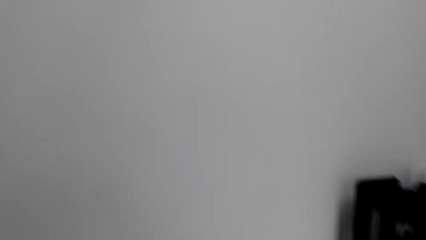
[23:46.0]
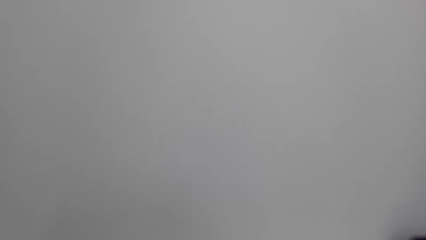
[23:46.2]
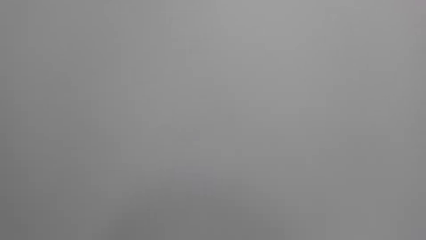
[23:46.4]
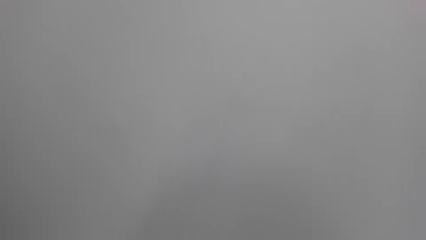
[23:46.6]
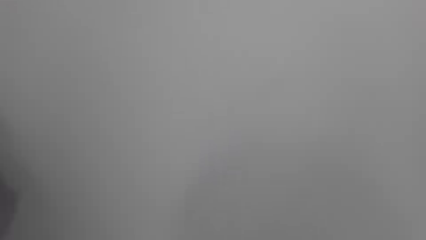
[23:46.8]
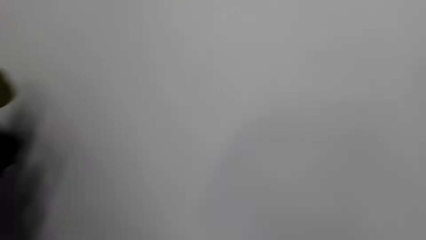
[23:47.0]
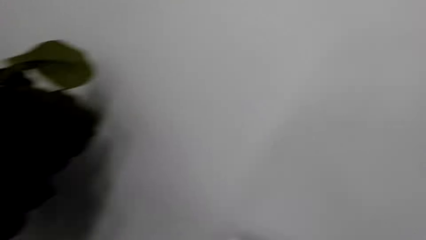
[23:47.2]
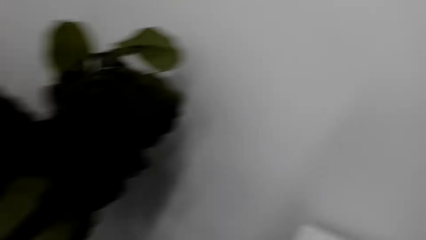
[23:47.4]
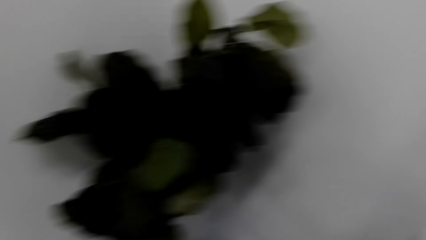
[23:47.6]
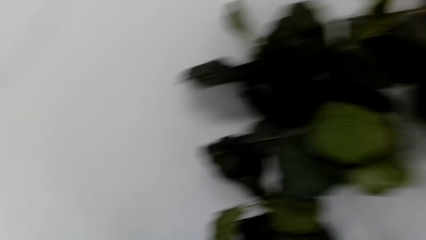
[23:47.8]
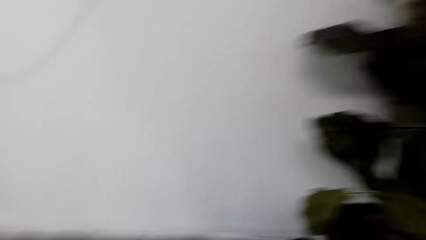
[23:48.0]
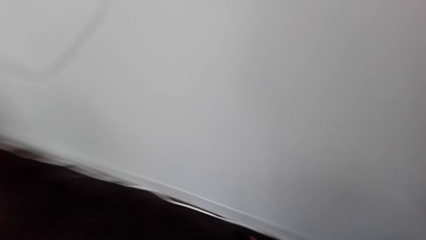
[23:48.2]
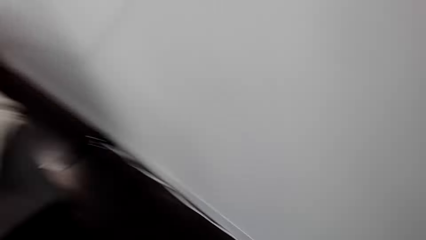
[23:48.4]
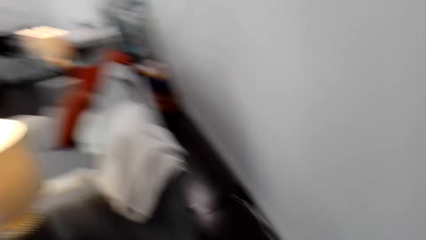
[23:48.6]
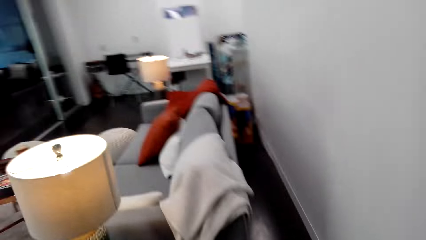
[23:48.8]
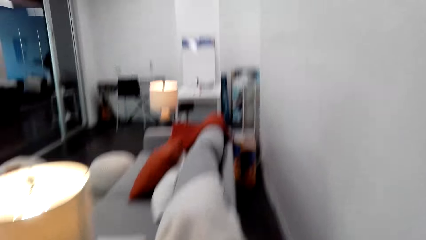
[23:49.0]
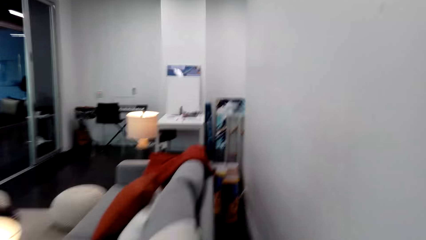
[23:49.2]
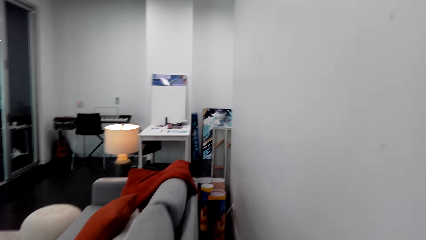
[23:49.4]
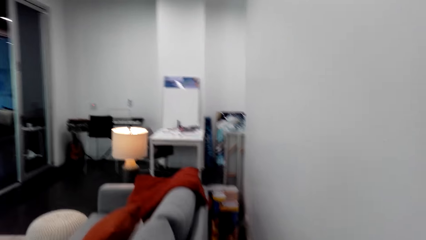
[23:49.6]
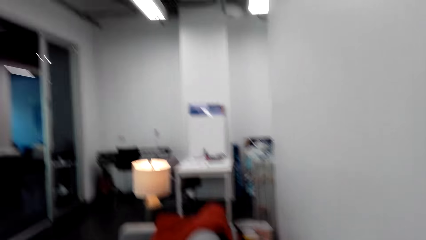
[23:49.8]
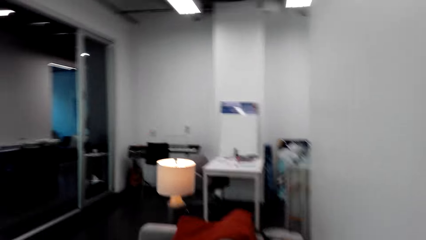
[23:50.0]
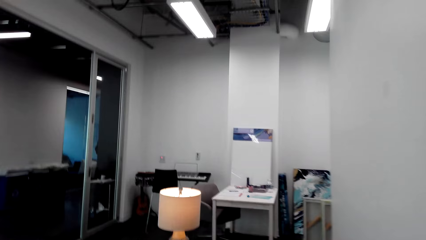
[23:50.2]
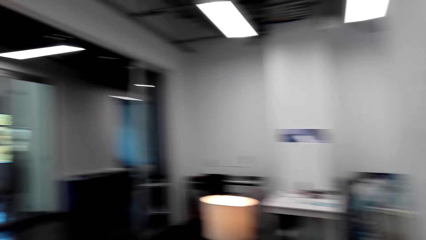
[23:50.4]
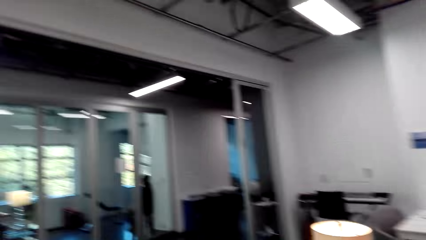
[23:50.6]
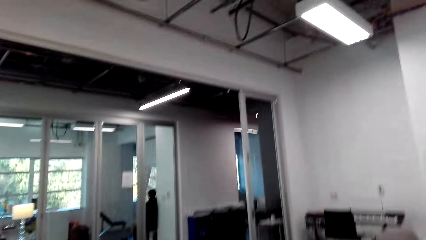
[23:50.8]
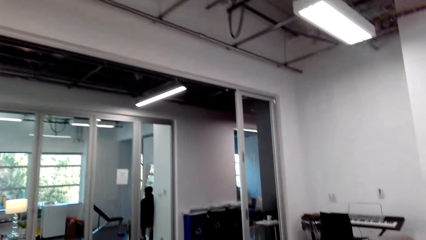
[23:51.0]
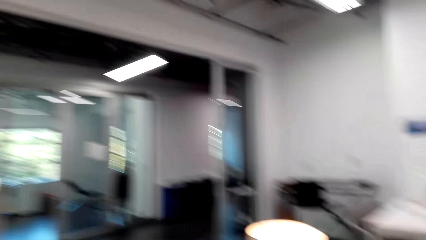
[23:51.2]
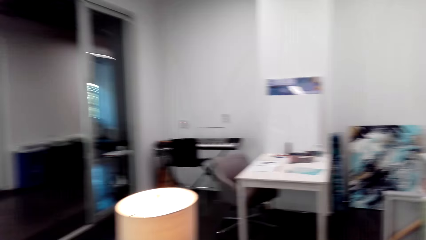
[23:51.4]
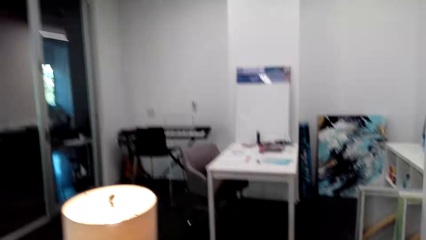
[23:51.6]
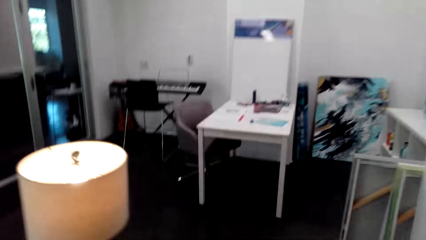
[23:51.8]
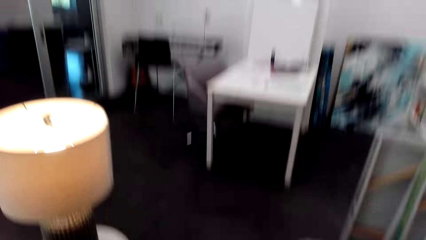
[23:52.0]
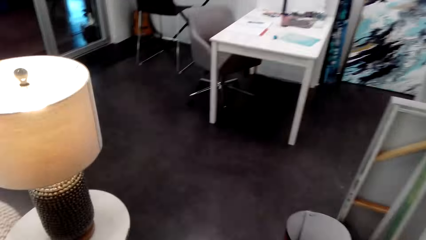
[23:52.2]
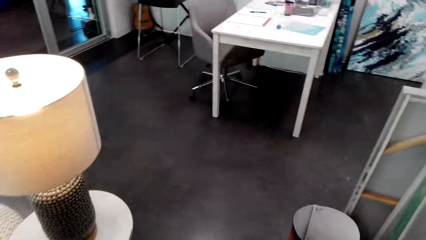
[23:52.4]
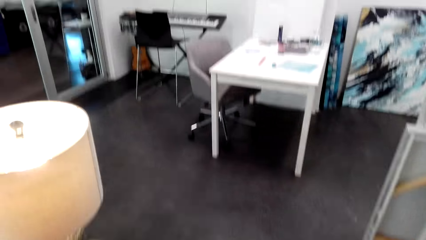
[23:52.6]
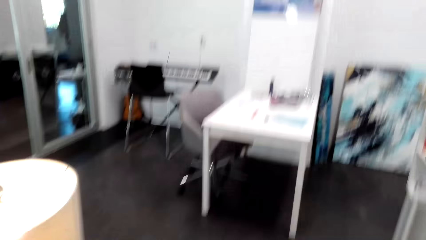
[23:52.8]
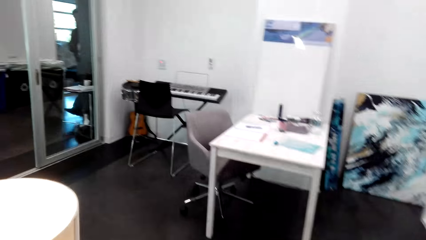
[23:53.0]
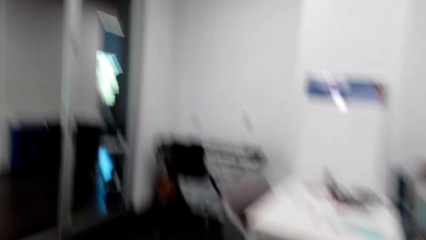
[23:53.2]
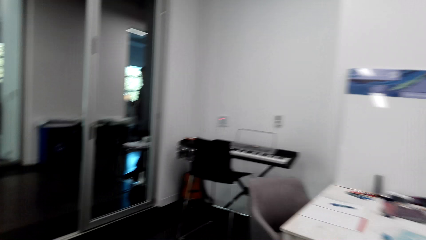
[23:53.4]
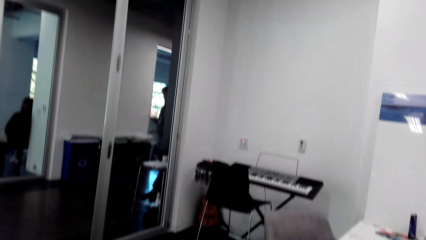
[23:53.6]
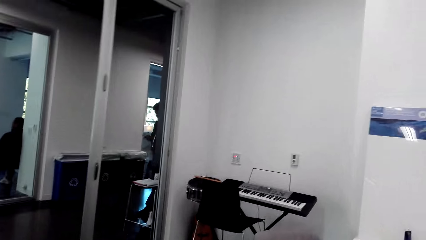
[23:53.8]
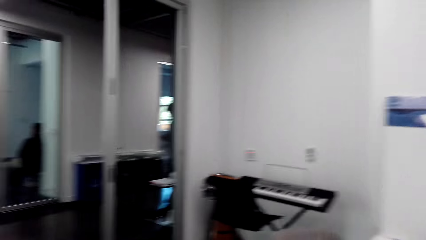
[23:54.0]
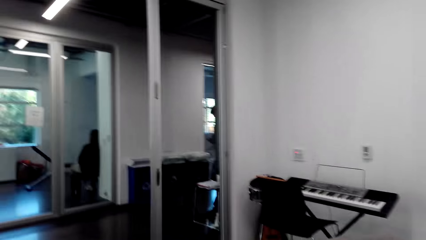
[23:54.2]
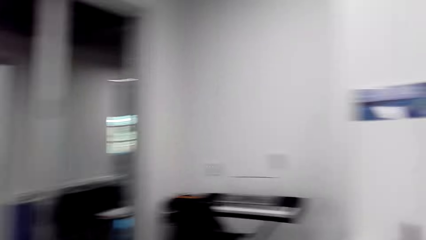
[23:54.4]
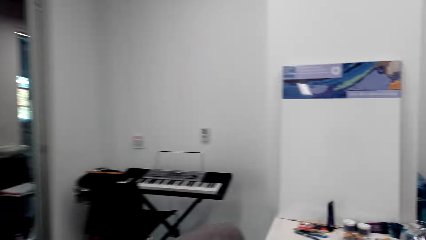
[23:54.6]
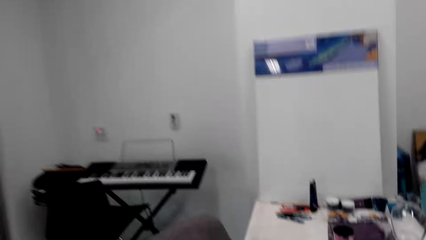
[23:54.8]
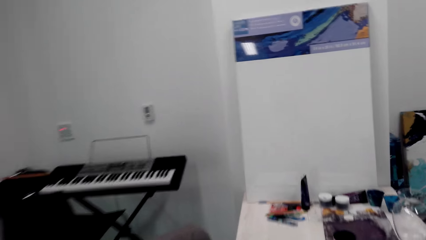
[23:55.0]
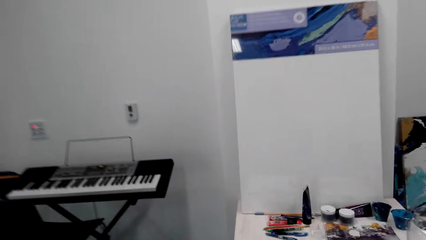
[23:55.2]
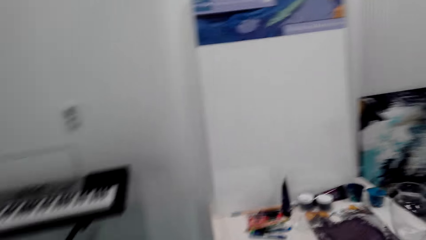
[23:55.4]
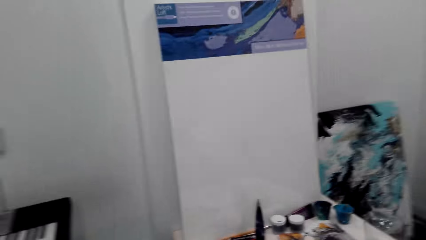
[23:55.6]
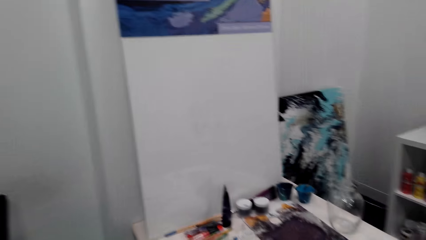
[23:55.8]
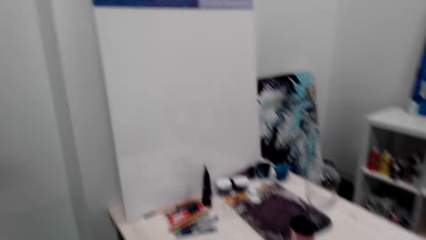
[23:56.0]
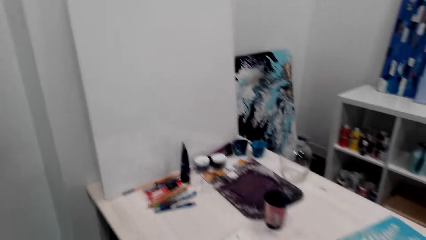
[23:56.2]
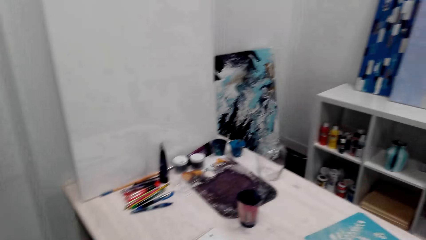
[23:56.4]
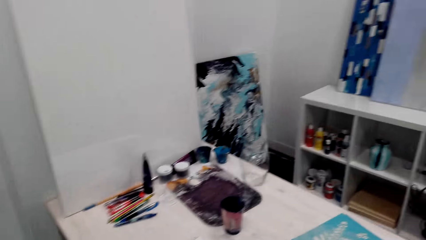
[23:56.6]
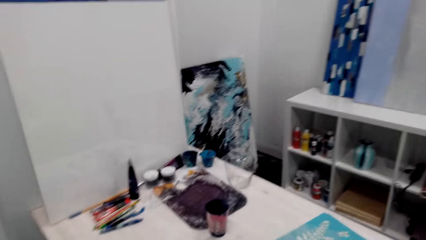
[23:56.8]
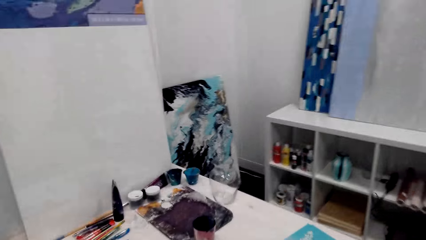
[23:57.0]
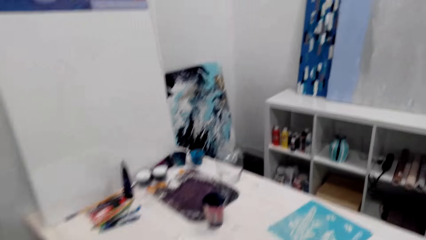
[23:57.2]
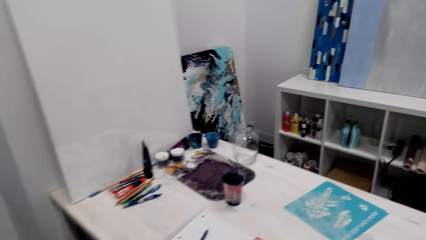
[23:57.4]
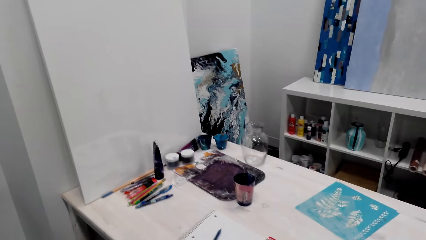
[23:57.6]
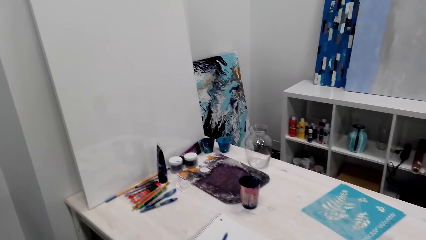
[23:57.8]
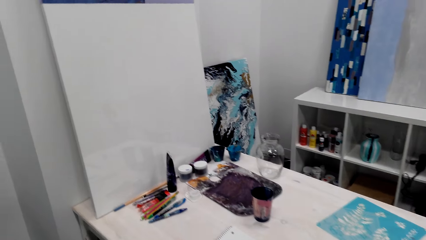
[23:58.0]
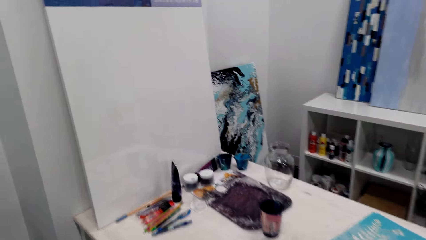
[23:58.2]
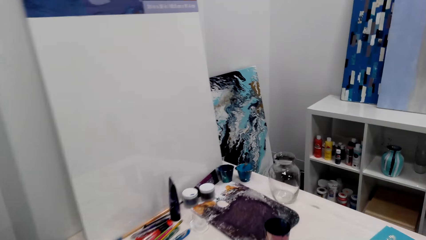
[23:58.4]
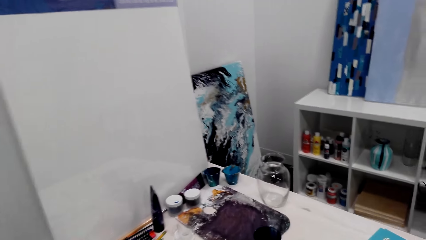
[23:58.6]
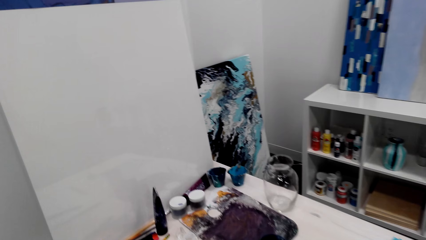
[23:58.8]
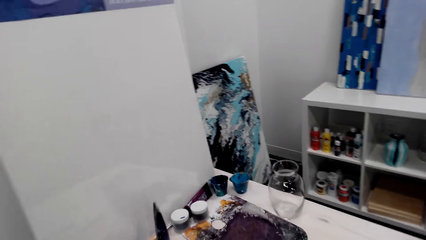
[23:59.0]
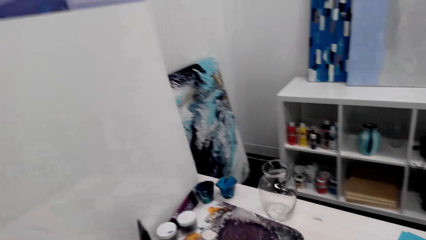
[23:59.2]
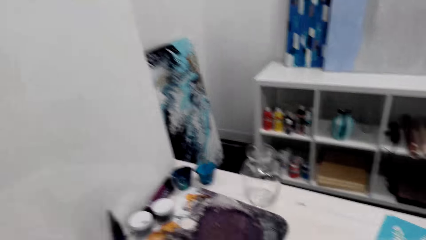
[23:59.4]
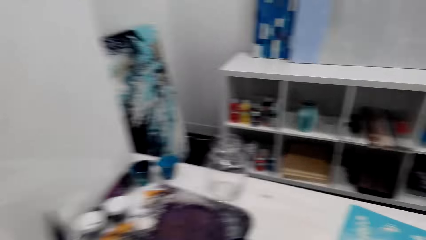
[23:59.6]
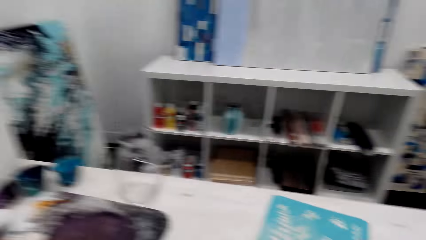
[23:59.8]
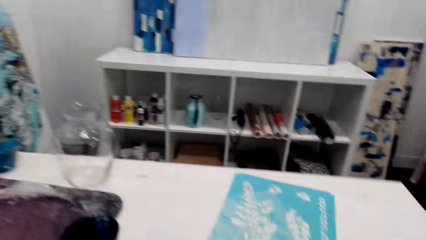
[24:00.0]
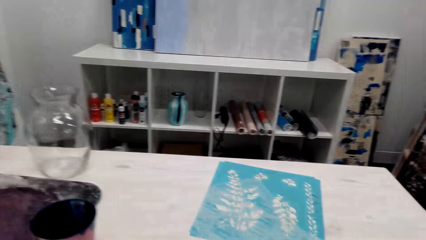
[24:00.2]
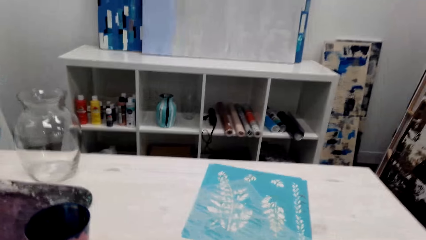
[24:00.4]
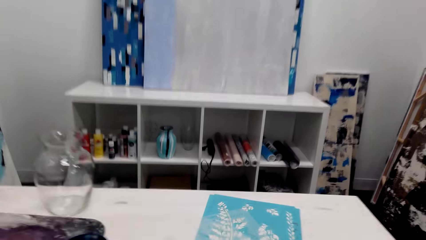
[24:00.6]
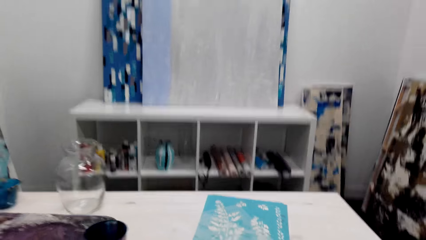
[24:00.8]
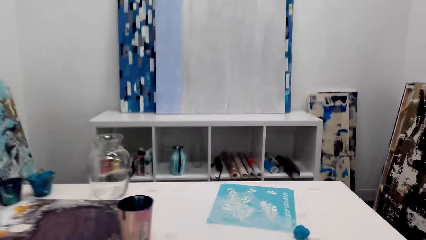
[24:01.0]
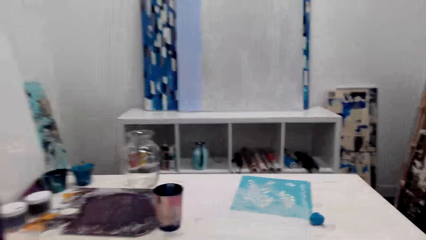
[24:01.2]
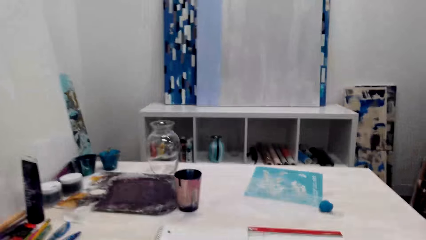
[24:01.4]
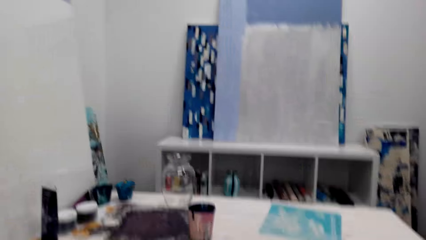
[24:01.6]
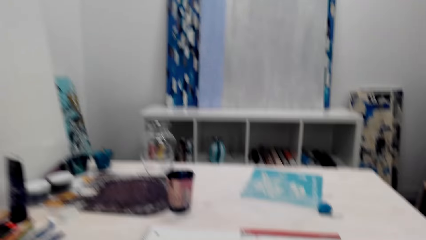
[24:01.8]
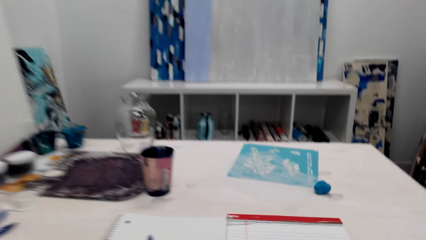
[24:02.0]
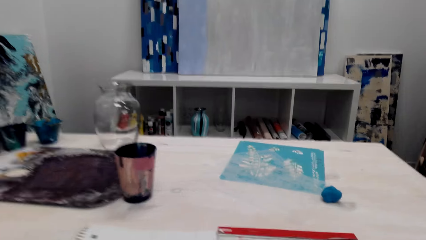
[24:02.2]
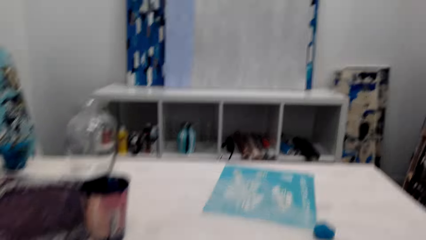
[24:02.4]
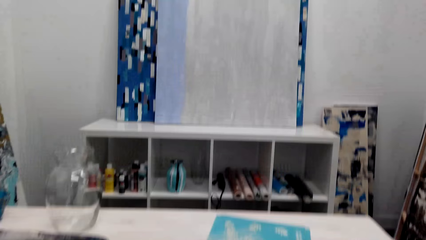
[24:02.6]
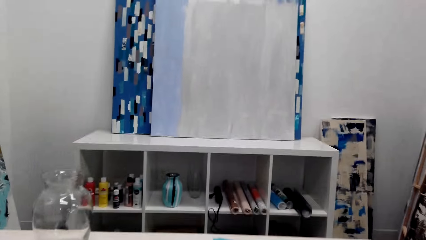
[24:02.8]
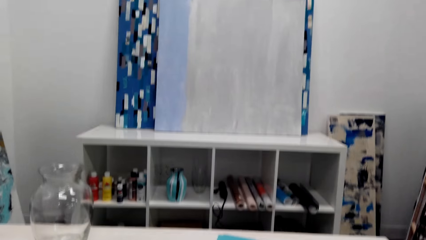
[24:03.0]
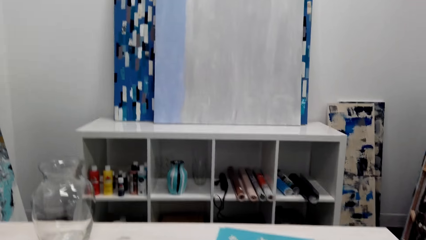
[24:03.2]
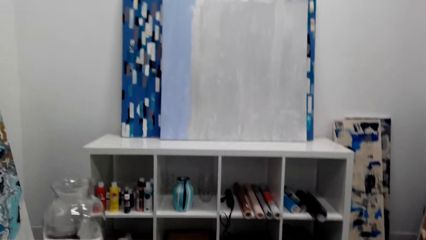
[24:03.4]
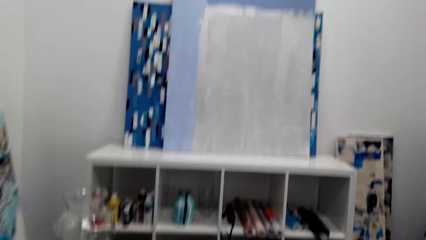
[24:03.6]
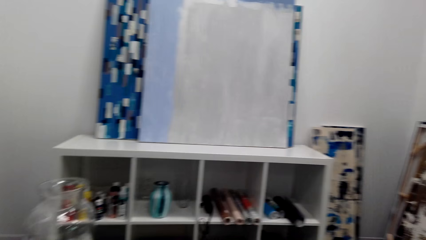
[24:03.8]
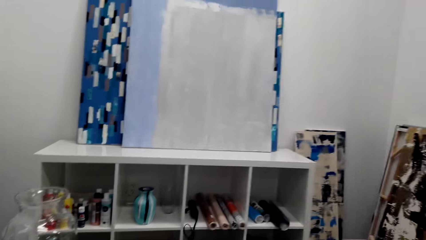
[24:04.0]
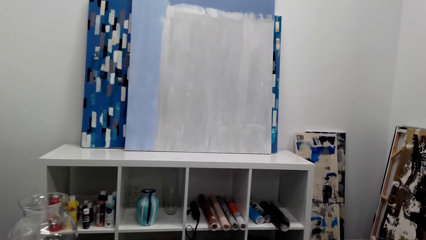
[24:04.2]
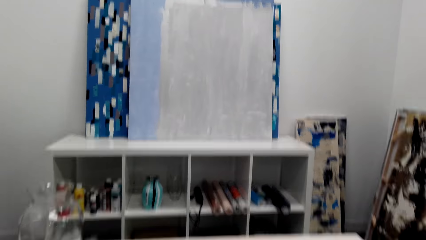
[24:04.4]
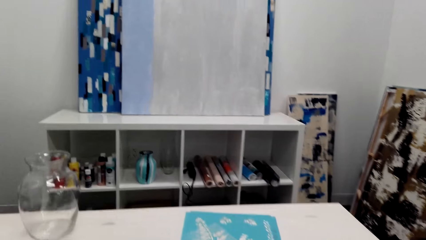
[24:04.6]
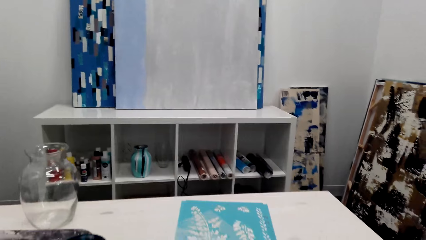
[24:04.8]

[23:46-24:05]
The camera wearer walks to the desk. They walk in the room.
